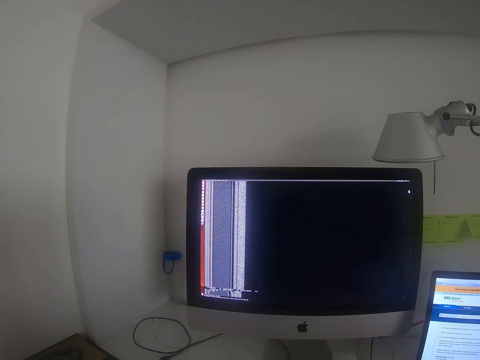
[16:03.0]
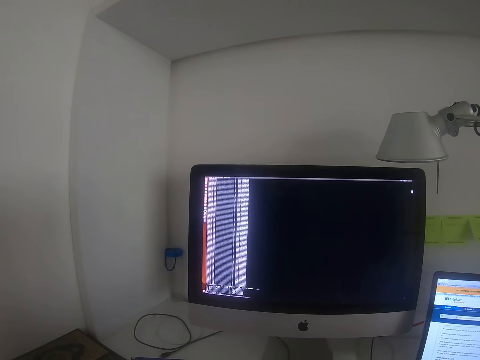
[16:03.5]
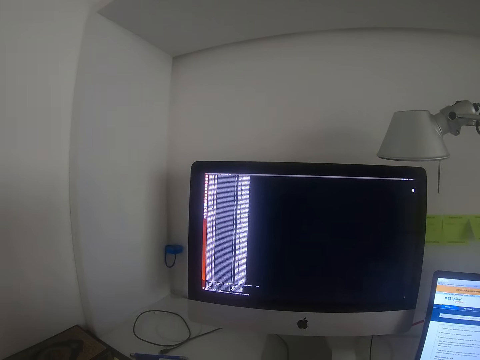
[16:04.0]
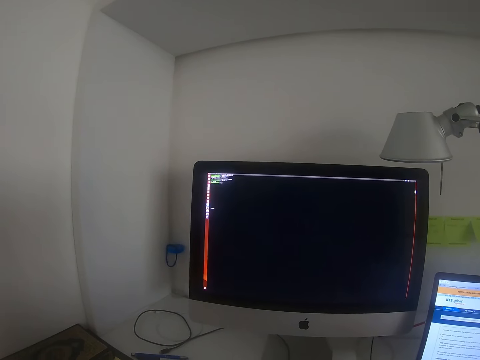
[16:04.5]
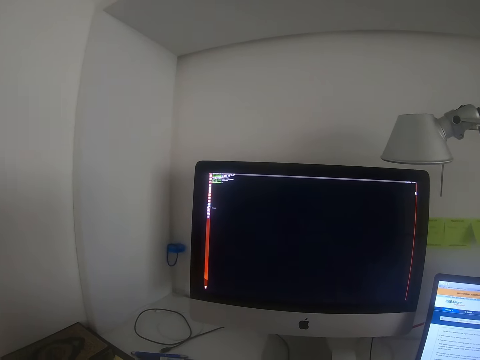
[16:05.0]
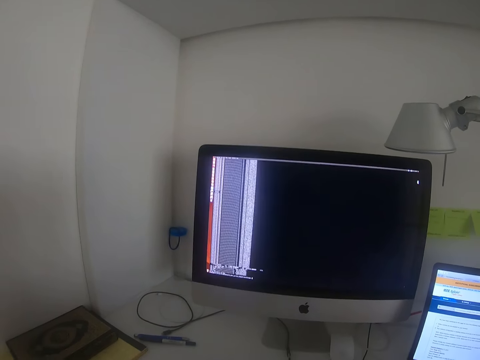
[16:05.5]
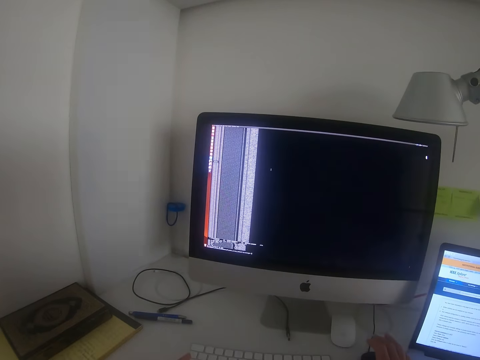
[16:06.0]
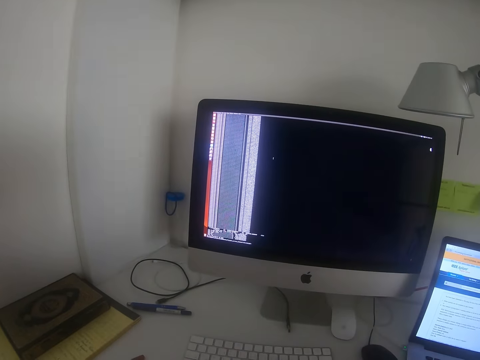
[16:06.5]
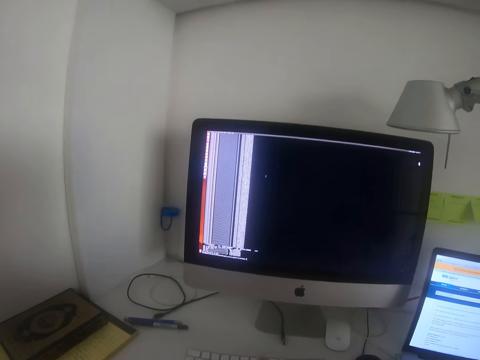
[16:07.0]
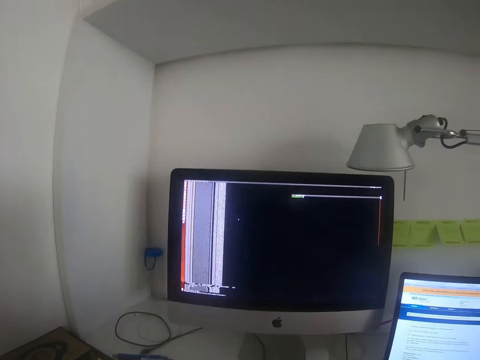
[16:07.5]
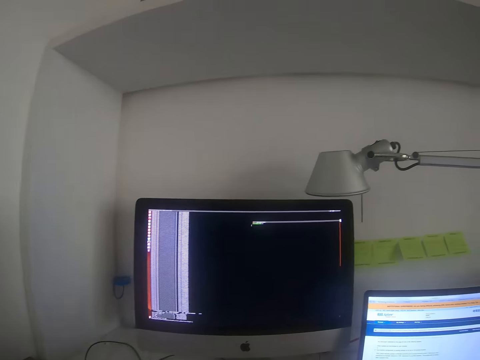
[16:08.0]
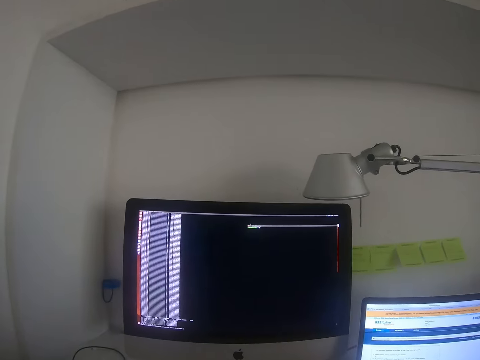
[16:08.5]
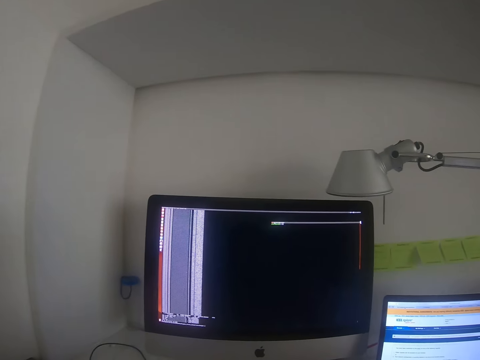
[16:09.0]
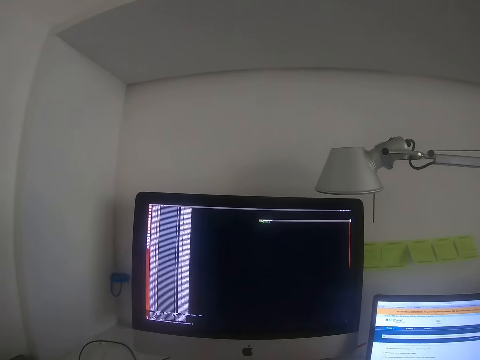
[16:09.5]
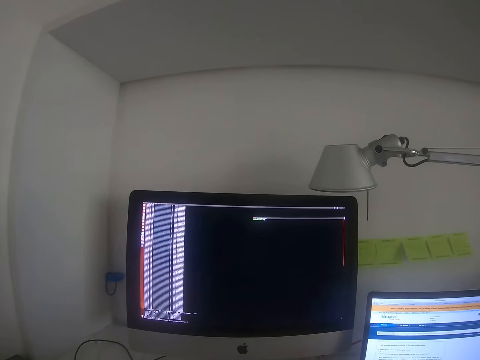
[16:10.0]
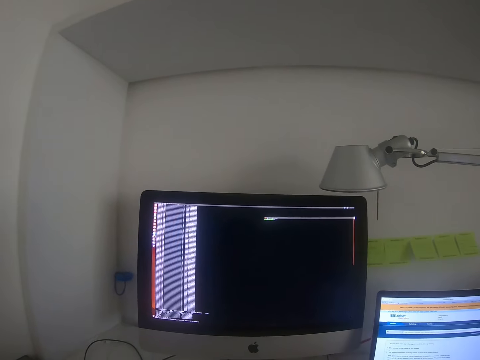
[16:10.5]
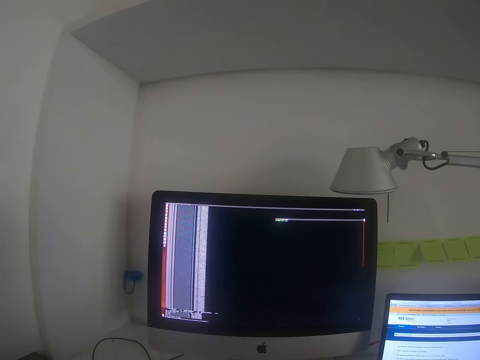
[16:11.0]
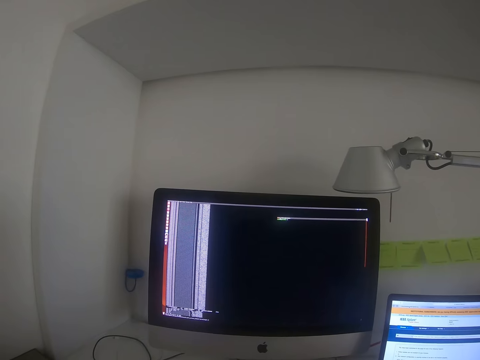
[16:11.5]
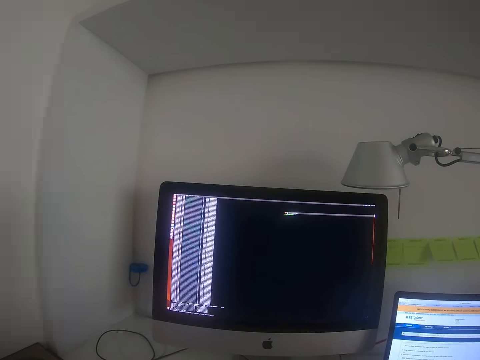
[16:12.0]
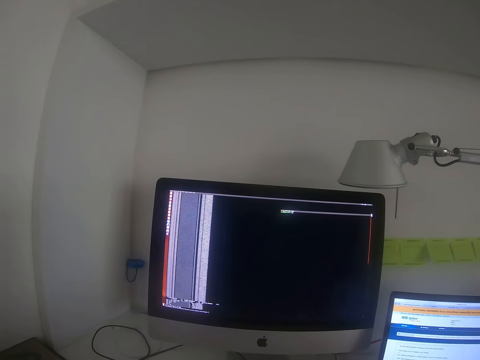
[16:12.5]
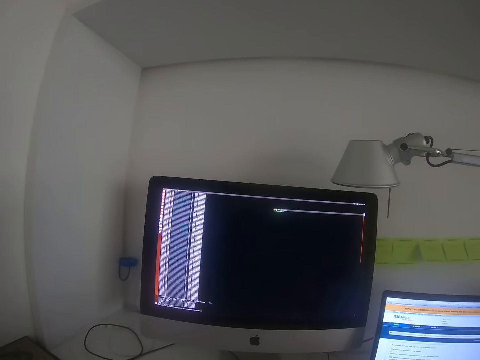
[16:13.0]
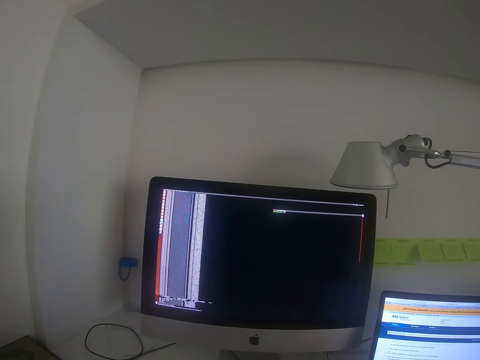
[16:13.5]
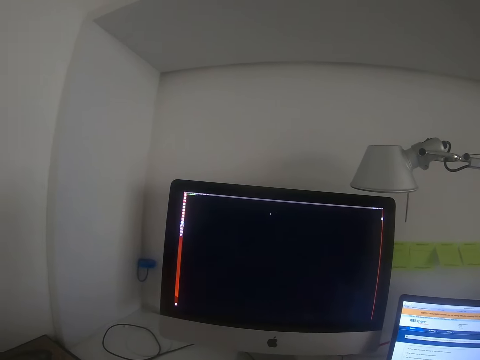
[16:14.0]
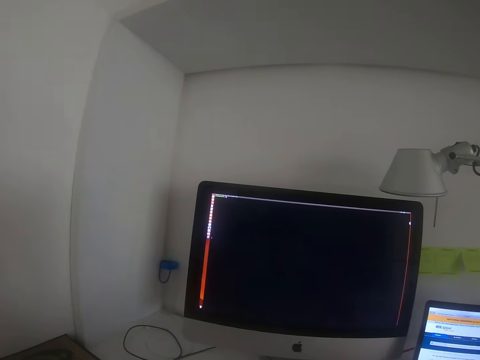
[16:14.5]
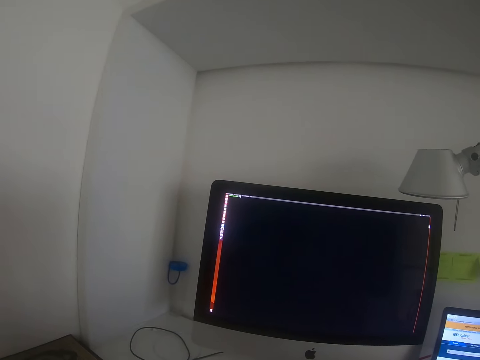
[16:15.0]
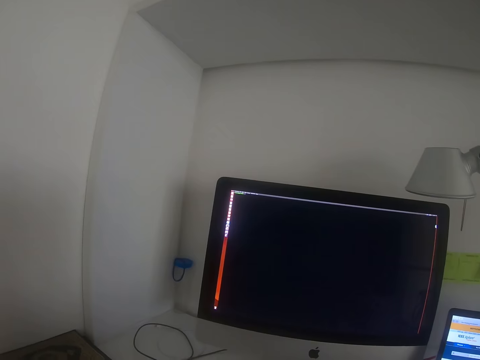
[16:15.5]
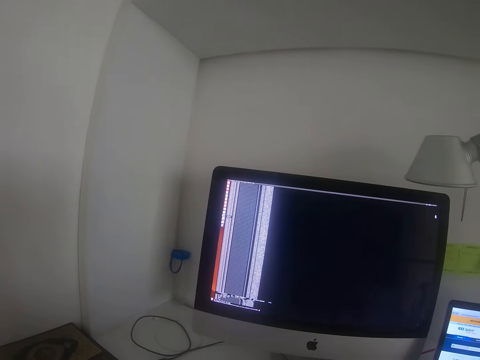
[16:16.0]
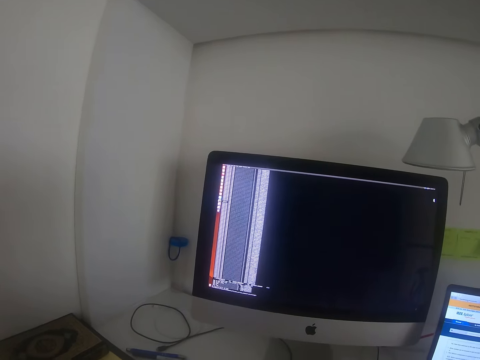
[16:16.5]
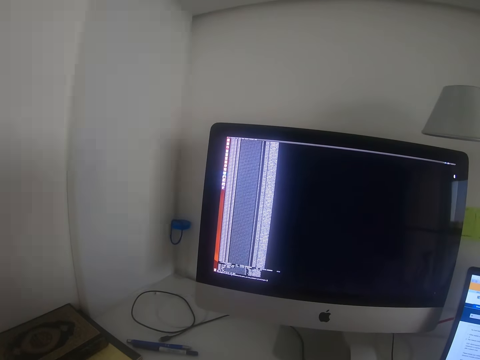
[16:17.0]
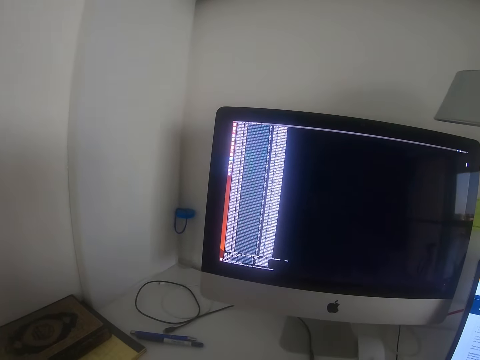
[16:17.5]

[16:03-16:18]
The camera wearer focuses on the desktop. They operate the desktop. They withhold the hand from the mouse. They type up on the keyboard. They focus on the desktop.

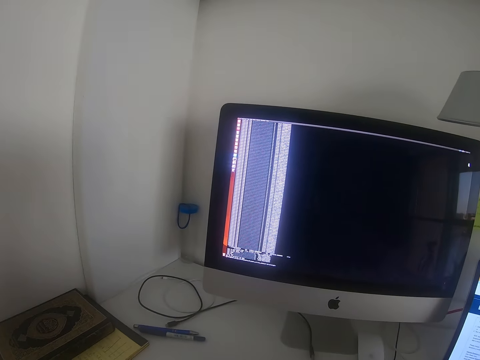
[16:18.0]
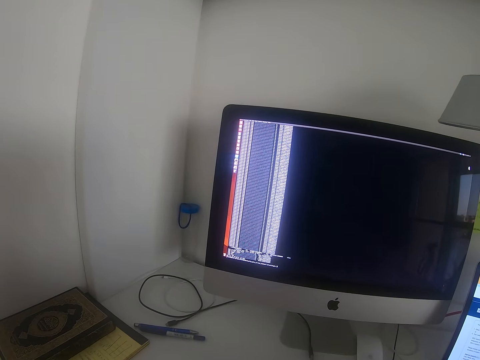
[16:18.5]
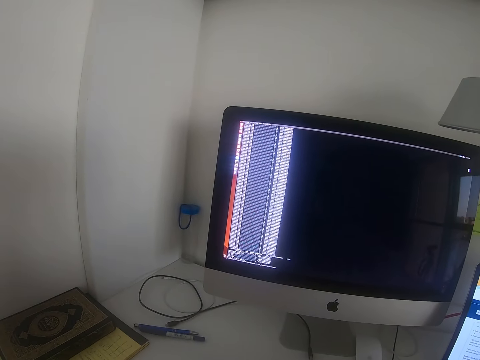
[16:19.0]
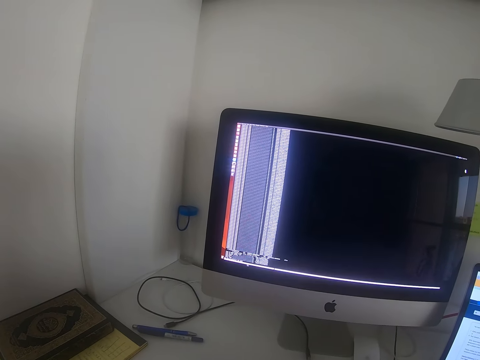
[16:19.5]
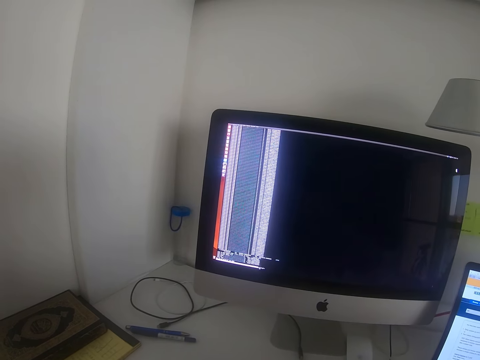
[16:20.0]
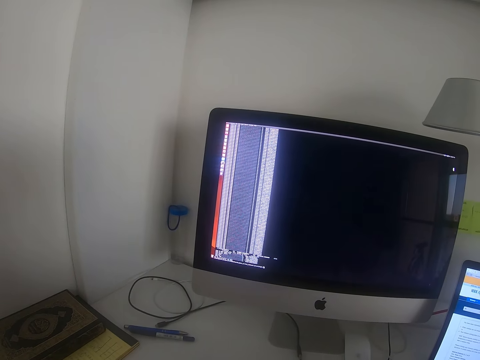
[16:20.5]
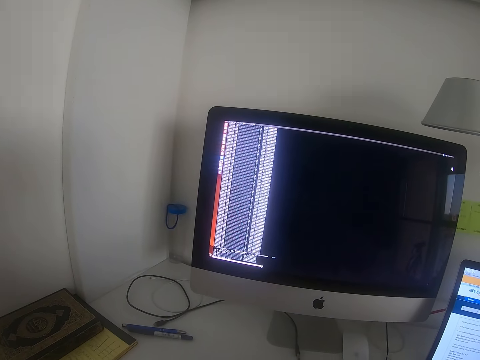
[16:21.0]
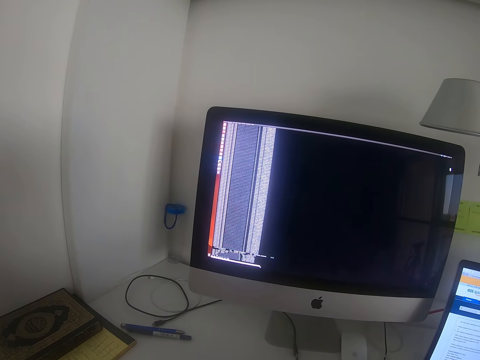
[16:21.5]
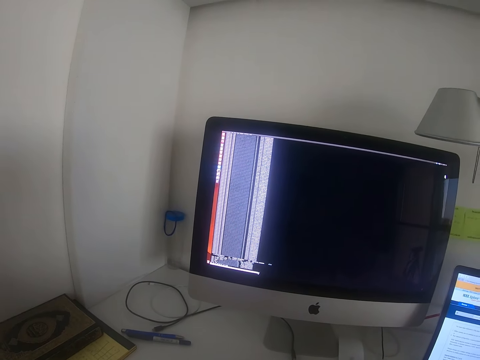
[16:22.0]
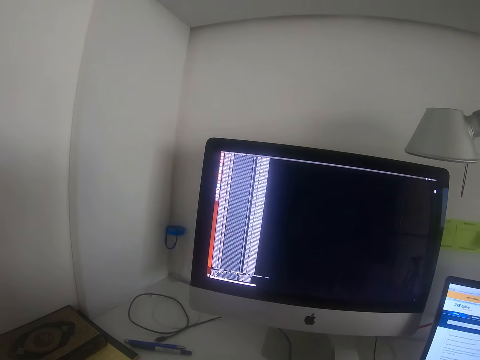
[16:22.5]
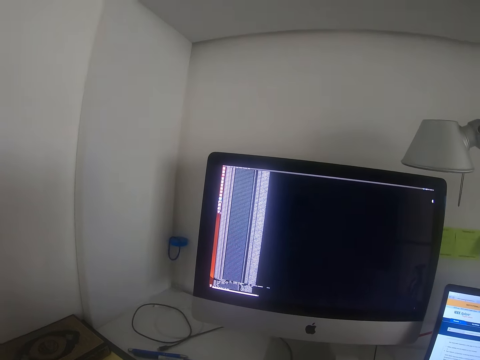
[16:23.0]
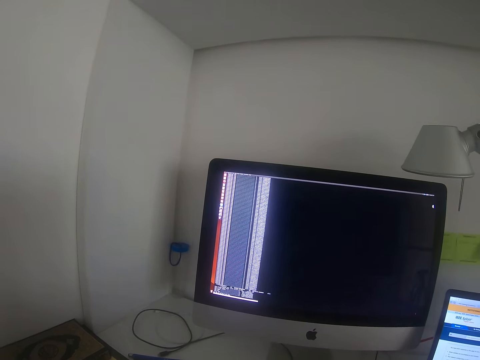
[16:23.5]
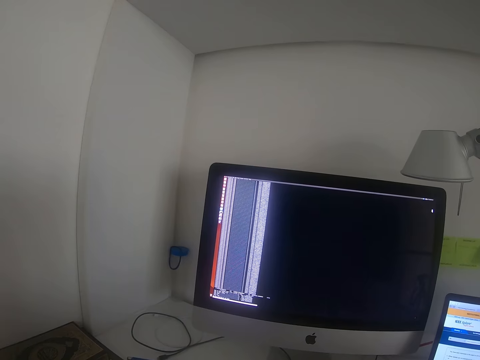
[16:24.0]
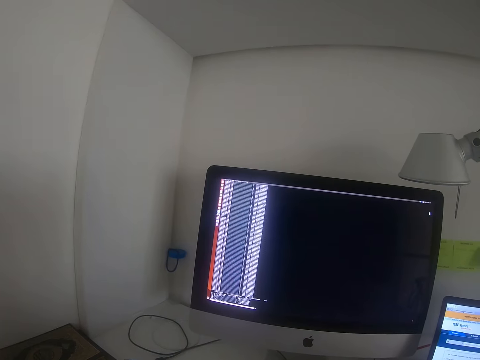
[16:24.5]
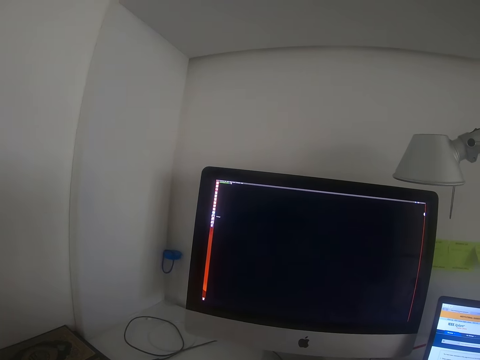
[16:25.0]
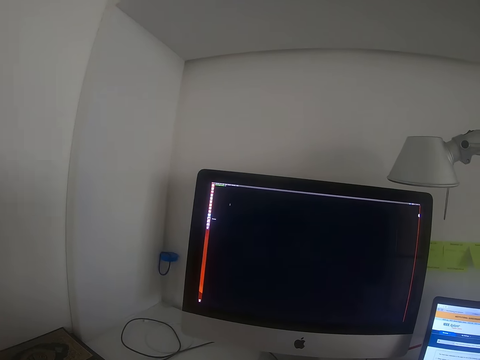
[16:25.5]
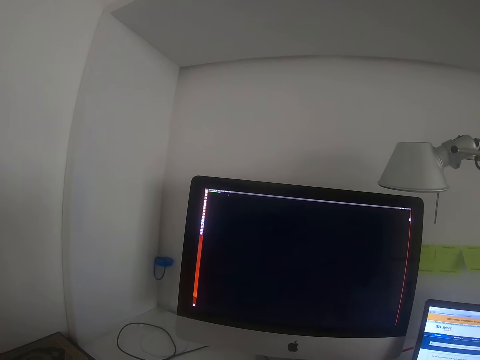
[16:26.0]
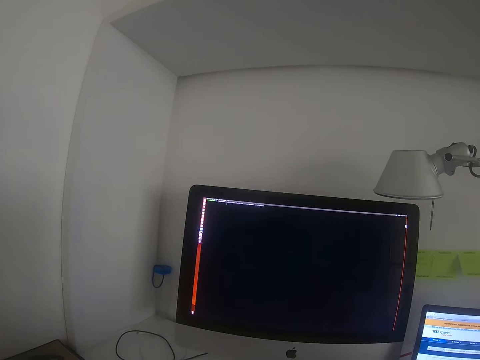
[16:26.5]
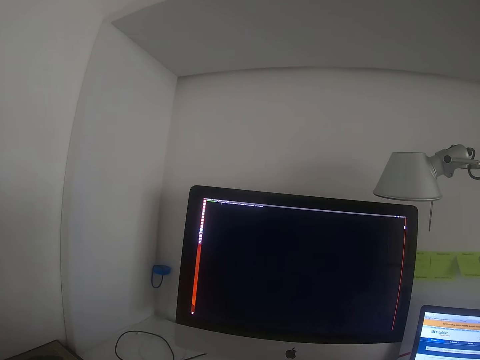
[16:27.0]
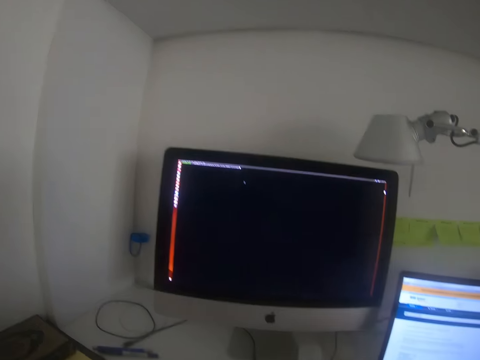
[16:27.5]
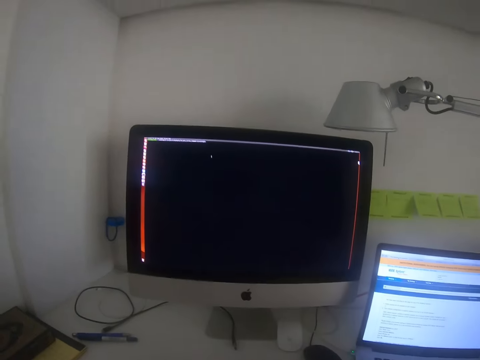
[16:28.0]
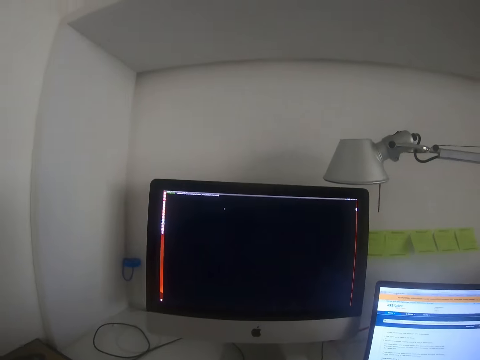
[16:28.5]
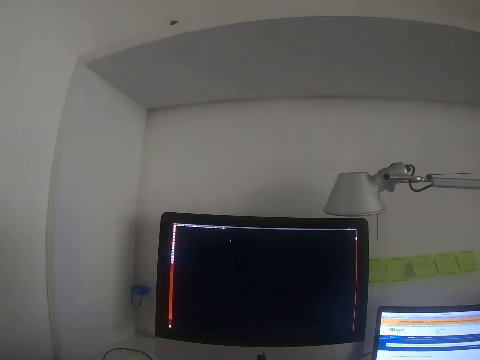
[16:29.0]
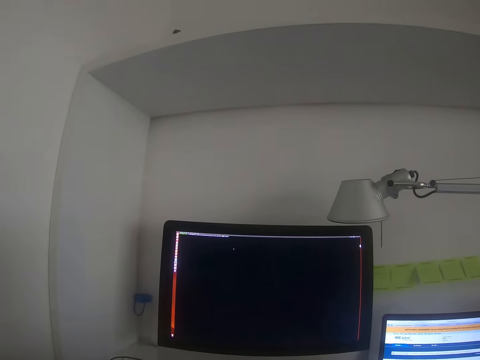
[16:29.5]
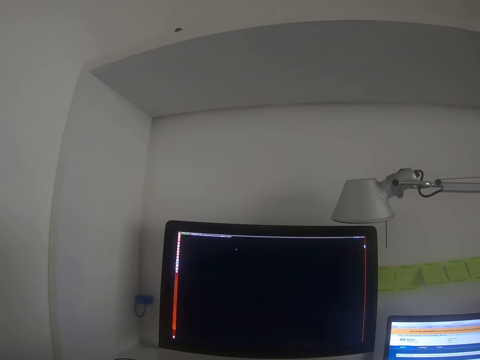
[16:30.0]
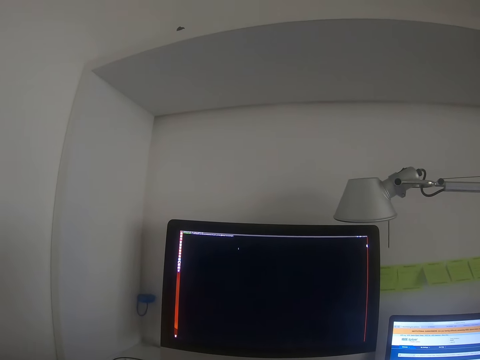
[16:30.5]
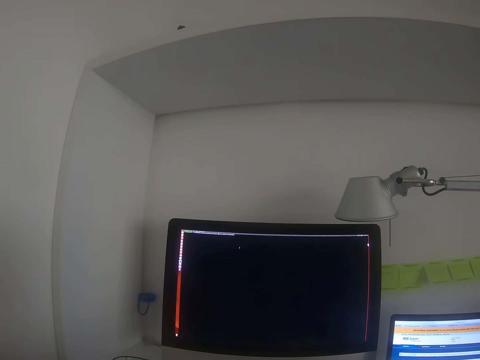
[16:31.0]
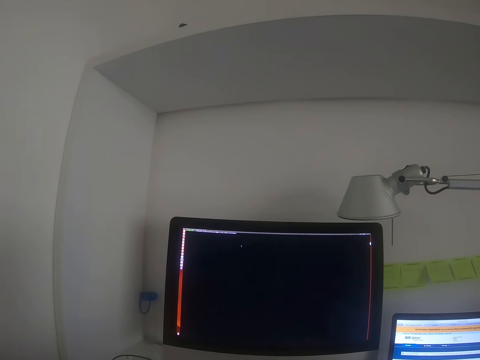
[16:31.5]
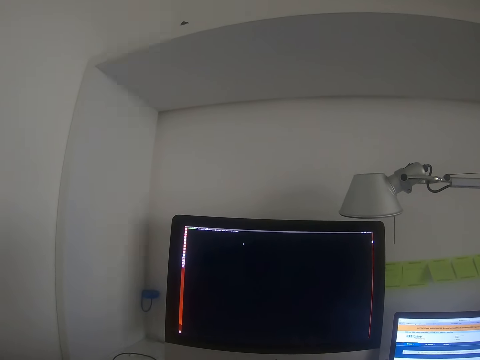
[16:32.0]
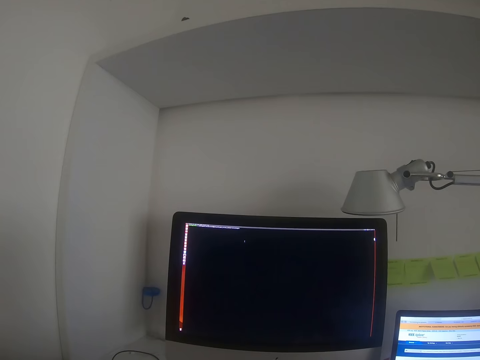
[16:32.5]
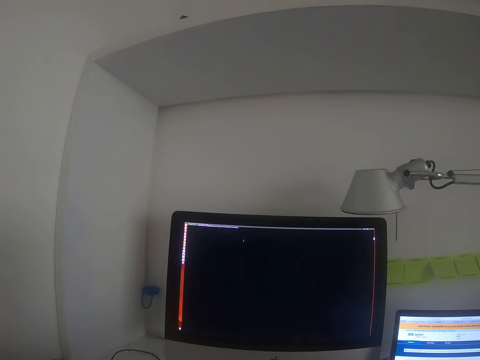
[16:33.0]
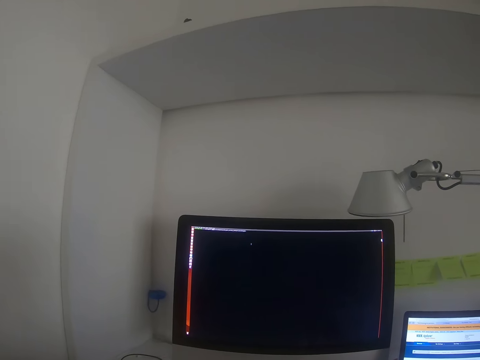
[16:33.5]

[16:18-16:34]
The camera wearer withholds the hand from the mouse. They focus on the desktop.
